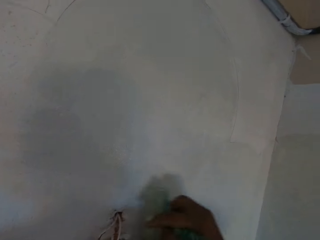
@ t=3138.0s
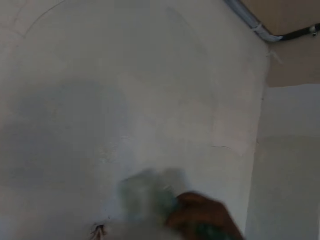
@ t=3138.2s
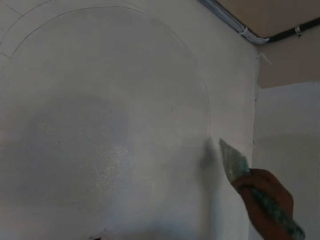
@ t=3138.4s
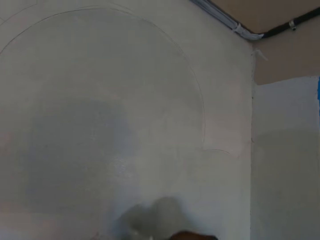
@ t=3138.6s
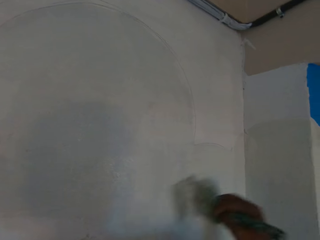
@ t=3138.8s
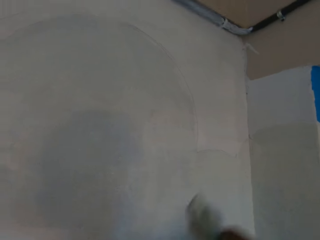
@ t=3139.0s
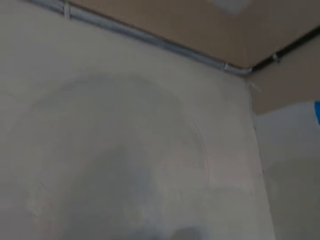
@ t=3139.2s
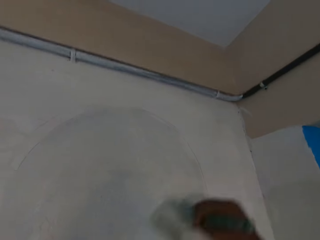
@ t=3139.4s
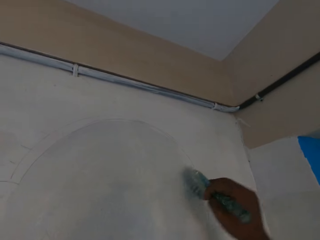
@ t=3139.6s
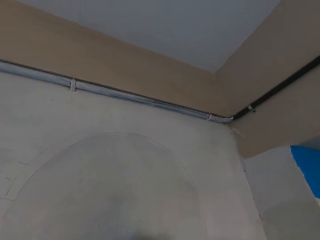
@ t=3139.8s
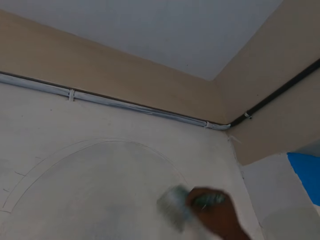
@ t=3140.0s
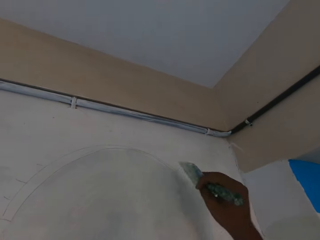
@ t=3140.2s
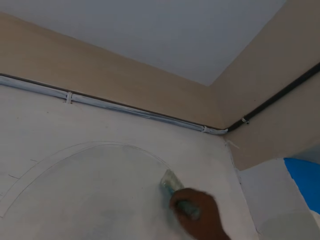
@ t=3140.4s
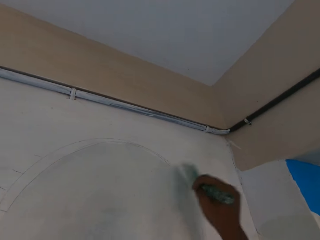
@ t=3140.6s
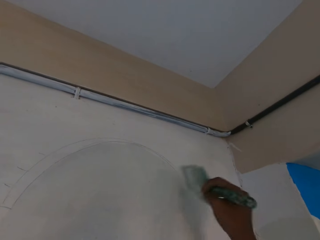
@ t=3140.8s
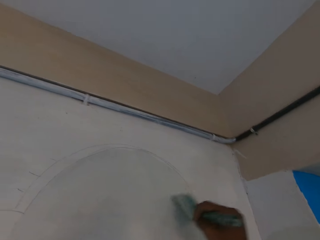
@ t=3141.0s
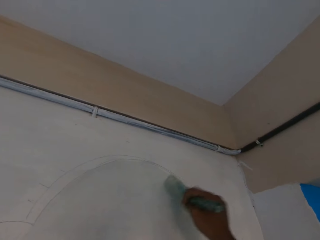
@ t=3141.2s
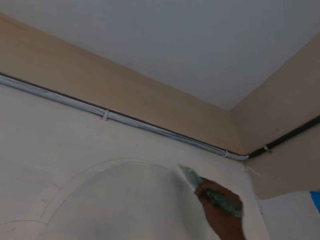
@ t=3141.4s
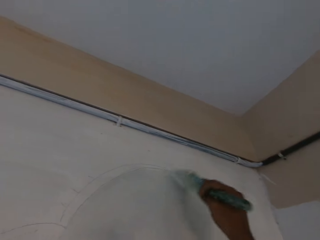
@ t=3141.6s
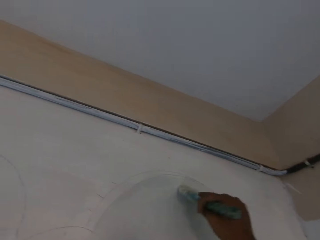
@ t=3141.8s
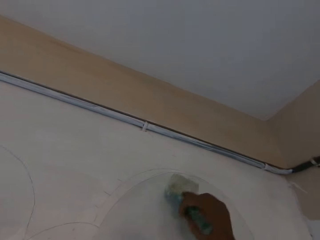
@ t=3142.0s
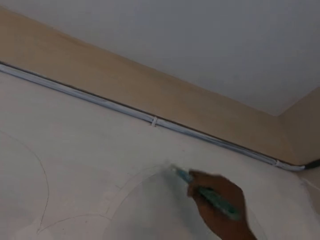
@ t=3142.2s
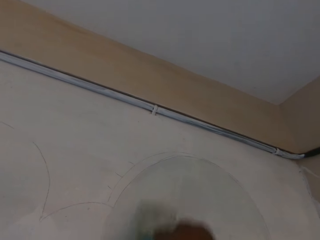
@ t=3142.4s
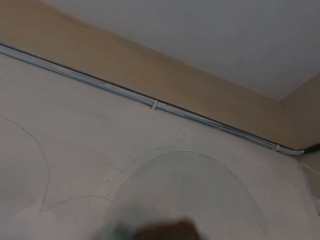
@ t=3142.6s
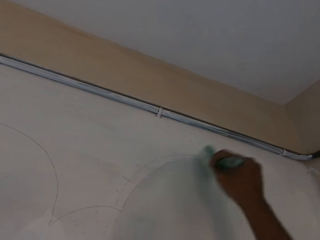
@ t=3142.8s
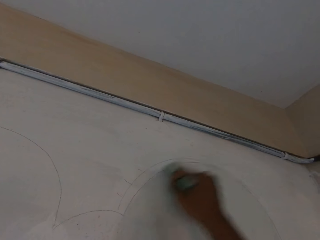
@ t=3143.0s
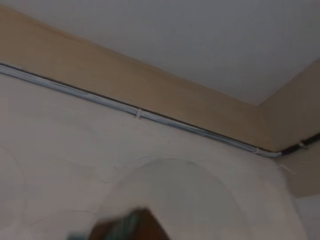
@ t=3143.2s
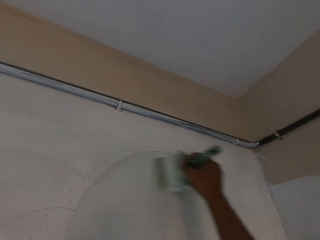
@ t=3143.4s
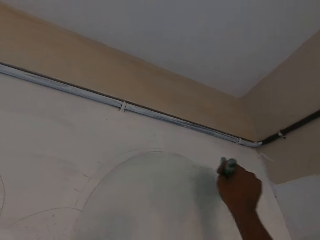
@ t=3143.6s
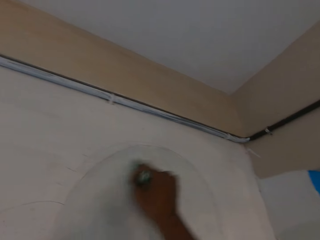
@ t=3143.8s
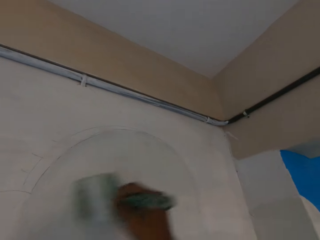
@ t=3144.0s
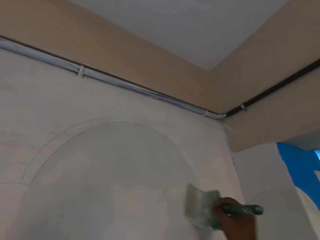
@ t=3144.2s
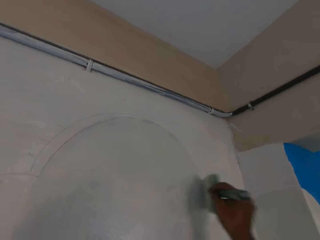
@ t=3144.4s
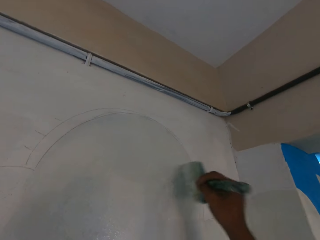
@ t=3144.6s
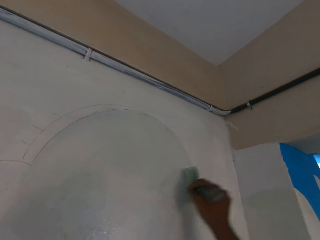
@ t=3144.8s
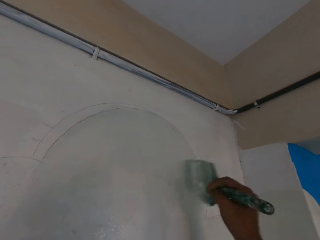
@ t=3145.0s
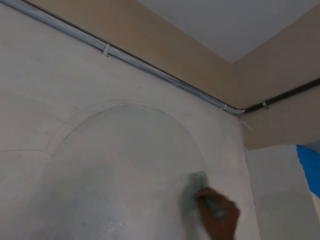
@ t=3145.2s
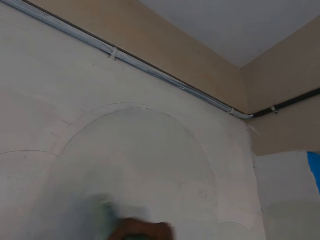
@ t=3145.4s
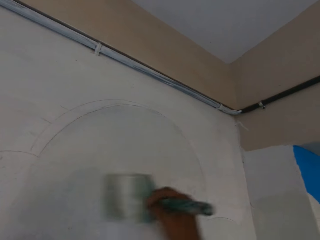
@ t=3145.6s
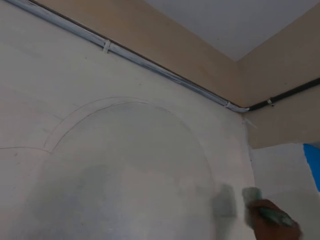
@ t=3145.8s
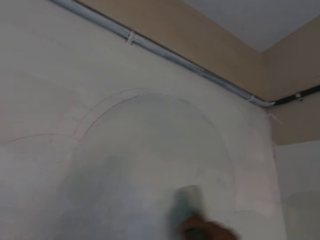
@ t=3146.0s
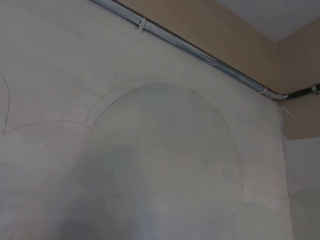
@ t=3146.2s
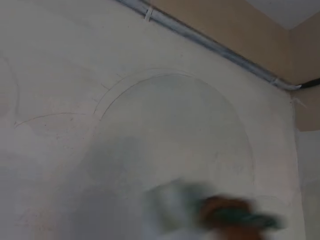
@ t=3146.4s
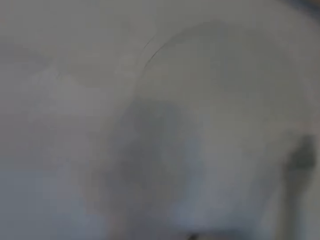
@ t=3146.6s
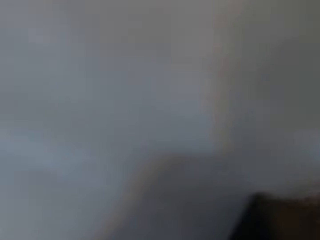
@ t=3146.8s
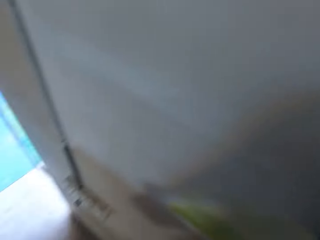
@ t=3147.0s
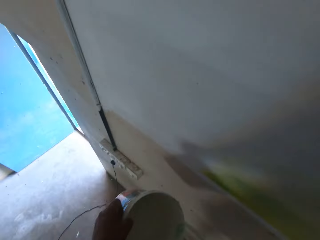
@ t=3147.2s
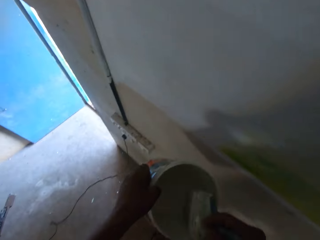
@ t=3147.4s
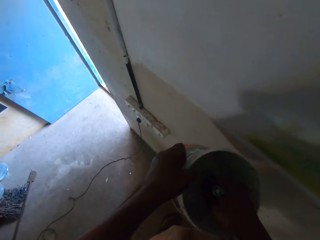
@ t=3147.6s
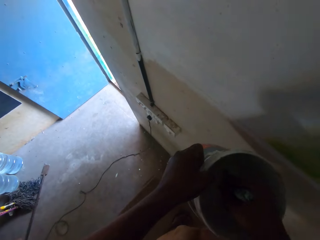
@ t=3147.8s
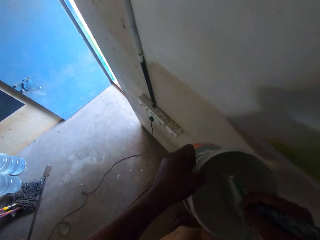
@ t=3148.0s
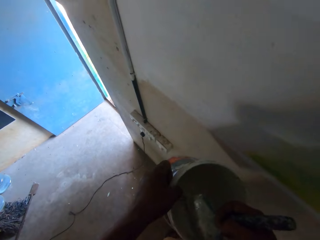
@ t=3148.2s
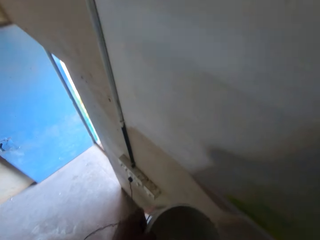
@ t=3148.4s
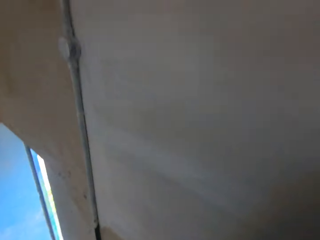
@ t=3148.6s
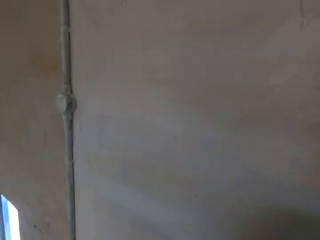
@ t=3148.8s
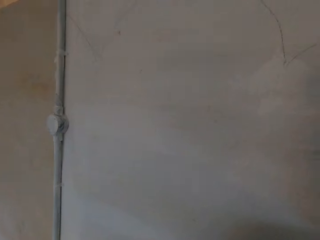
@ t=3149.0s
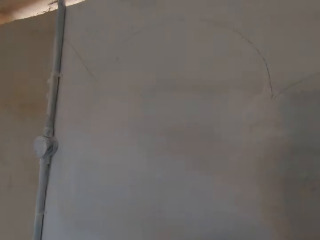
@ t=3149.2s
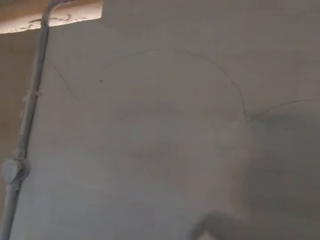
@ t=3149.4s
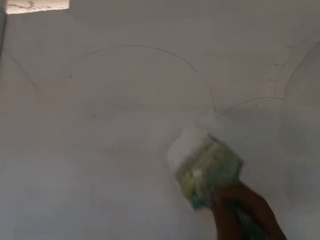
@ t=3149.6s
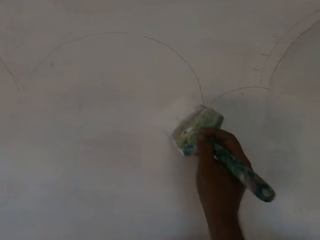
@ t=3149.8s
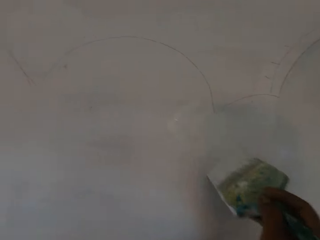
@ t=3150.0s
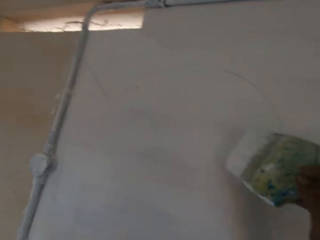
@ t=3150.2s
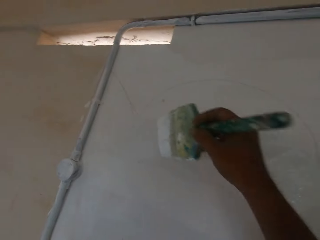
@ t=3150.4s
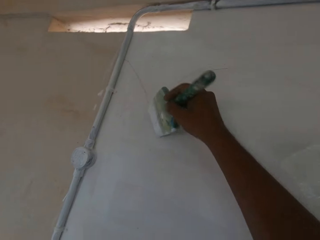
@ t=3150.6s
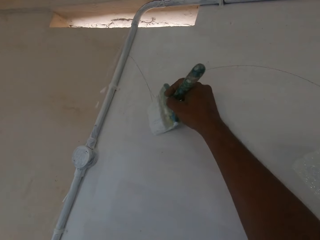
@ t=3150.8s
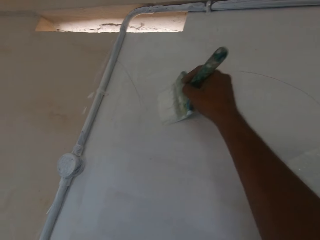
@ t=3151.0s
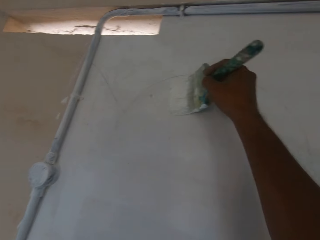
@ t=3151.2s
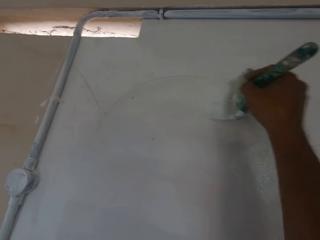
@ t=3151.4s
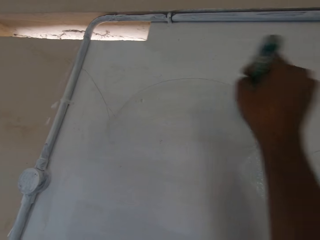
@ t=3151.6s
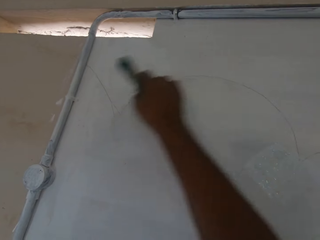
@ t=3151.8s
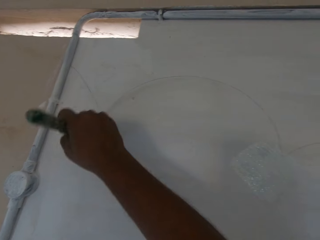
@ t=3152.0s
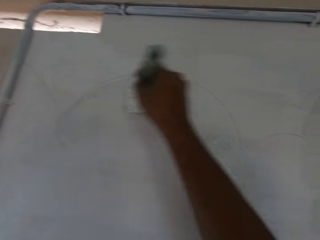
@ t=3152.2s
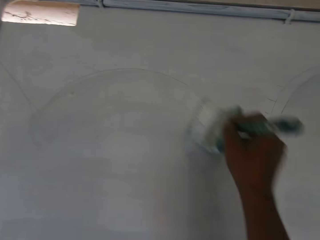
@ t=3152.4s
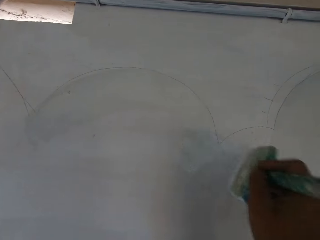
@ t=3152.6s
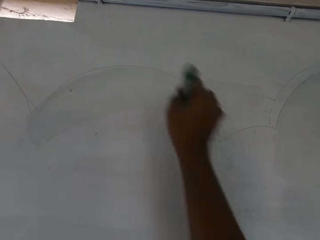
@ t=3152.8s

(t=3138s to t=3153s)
The camera wearer dips the paintbrush in his right hand into the paint container in his left hand. He paints the wall with the paintbrush in his right hand.

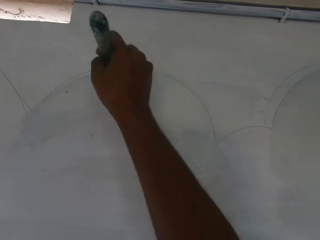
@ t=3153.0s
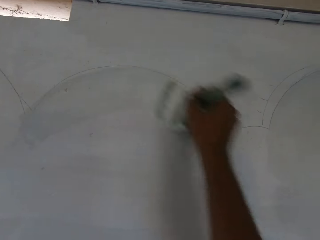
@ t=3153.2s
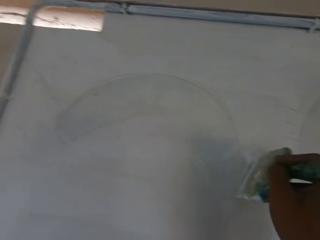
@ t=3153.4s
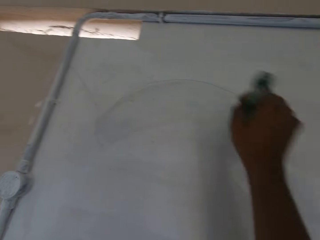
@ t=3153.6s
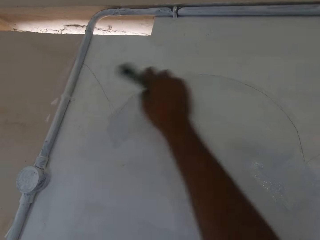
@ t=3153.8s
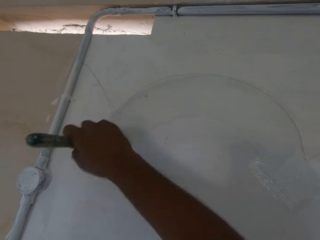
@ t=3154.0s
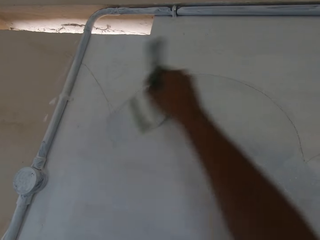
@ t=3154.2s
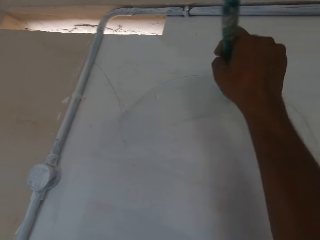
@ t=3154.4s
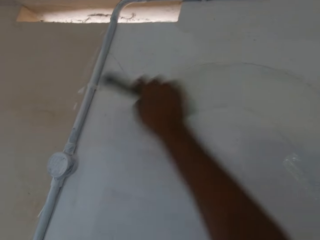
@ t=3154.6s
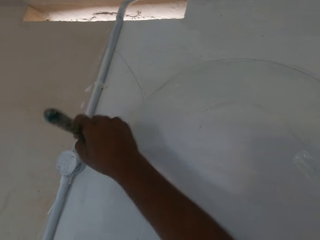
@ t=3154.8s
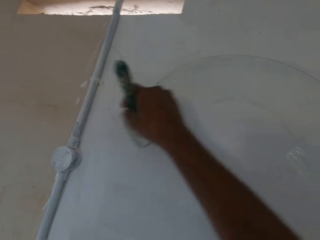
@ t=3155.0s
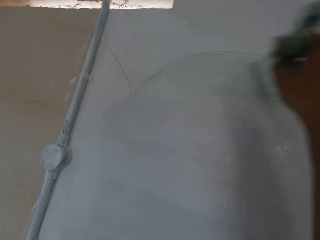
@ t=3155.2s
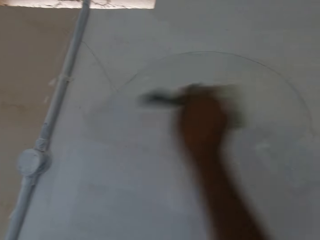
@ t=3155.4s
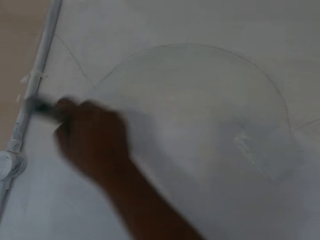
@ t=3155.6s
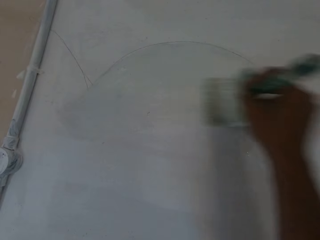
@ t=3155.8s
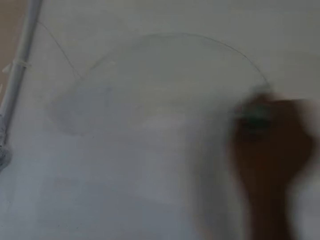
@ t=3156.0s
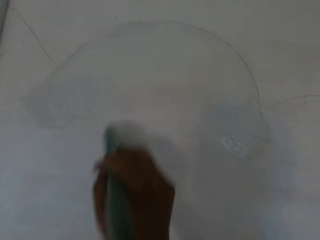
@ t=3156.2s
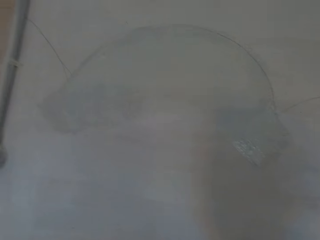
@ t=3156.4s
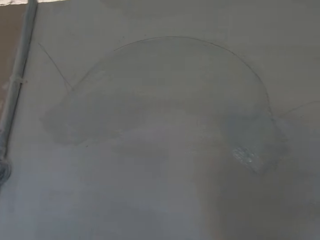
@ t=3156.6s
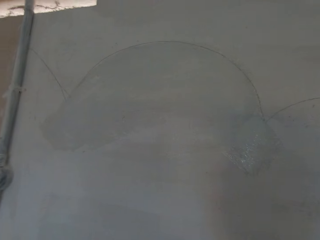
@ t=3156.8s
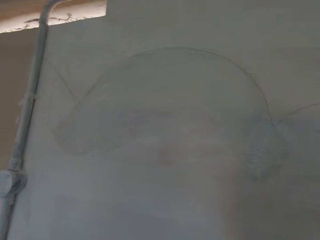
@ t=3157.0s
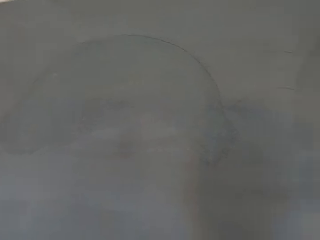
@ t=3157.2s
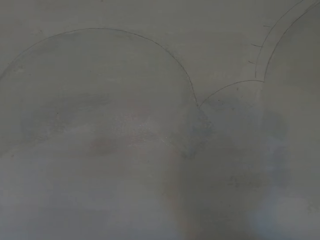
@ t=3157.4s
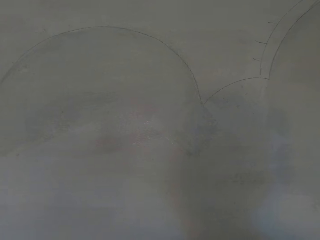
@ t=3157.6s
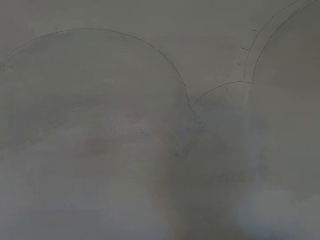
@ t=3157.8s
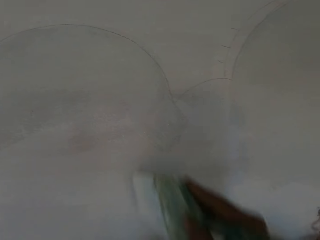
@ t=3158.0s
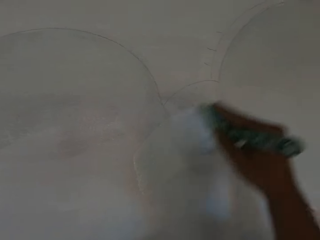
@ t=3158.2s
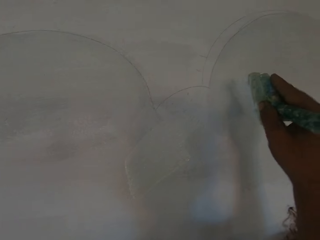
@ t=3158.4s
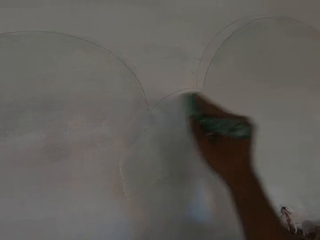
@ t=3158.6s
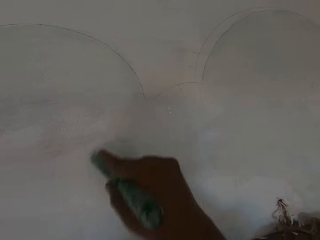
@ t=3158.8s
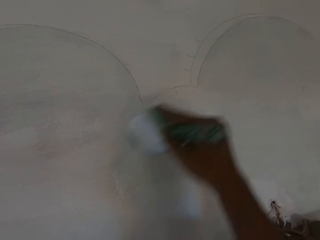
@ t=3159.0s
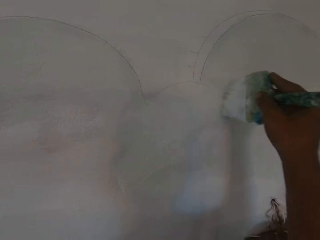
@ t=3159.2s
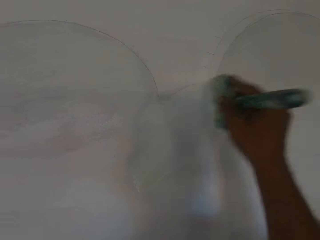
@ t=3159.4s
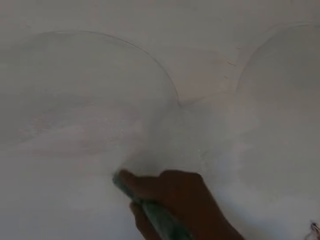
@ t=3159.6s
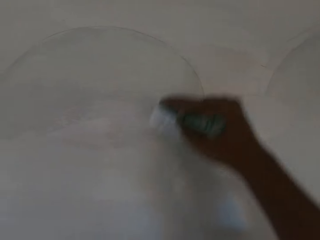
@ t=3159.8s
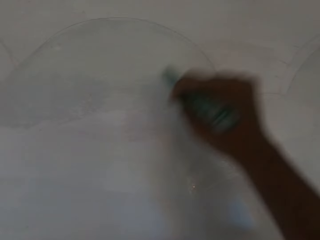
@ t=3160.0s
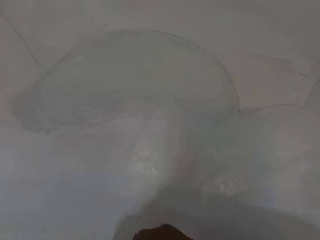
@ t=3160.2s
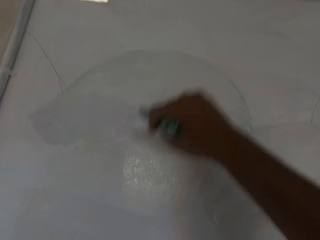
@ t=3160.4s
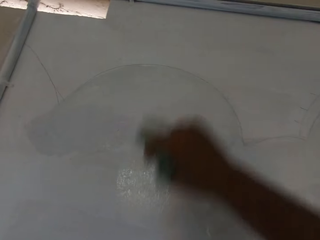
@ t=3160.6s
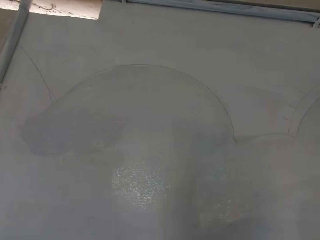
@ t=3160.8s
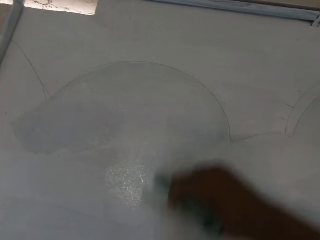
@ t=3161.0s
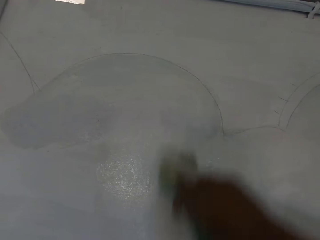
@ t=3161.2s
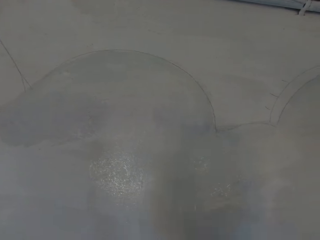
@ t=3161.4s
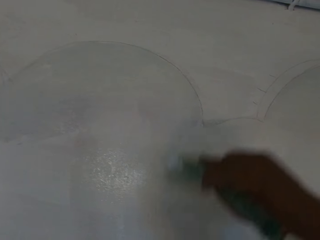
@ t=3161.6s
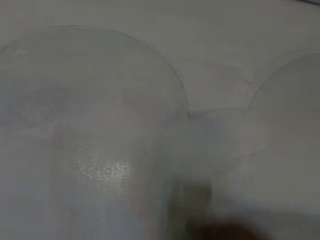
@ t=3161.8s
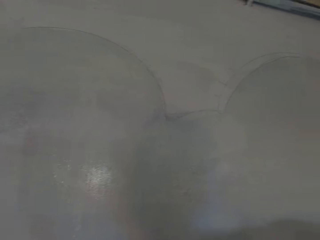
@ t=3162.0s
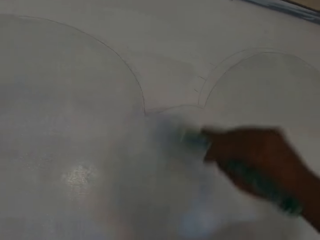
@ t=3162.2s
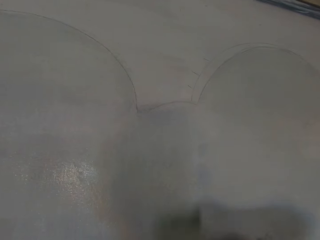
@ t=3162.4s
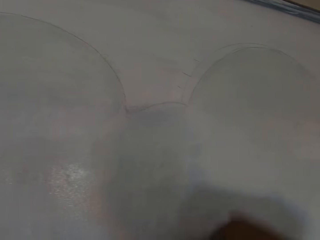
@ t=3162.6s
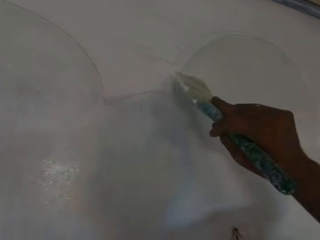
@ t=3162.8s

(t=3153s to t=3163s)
The camera wearer paints the wall with the paintbrush in his right hand.
